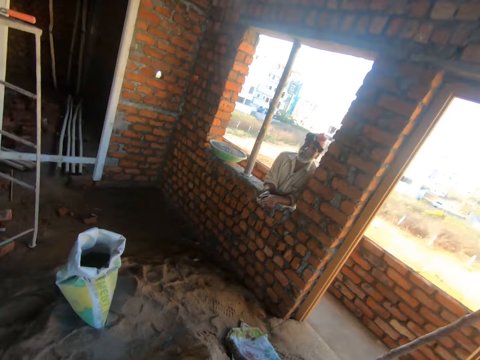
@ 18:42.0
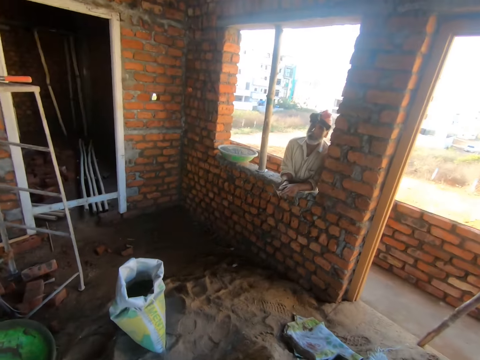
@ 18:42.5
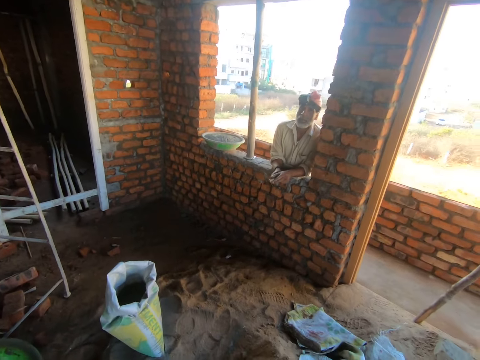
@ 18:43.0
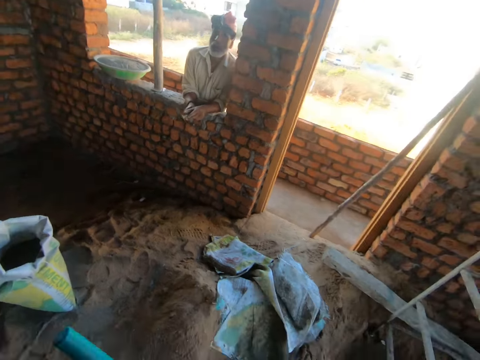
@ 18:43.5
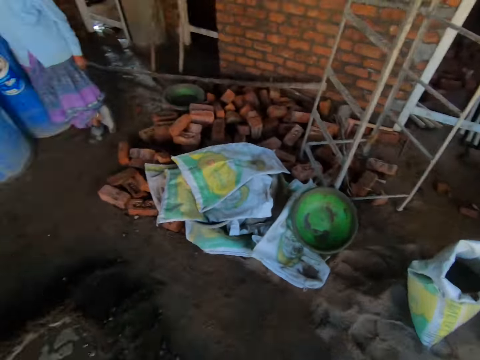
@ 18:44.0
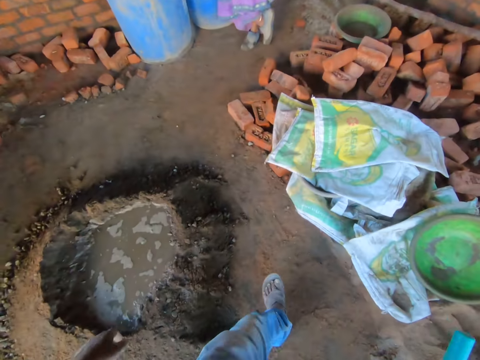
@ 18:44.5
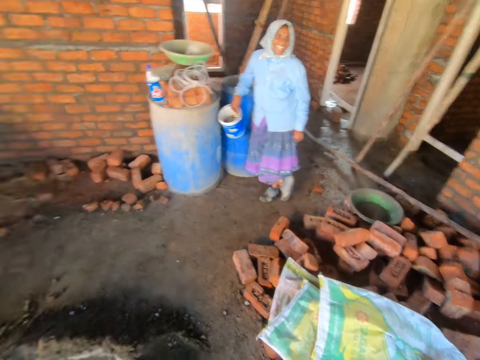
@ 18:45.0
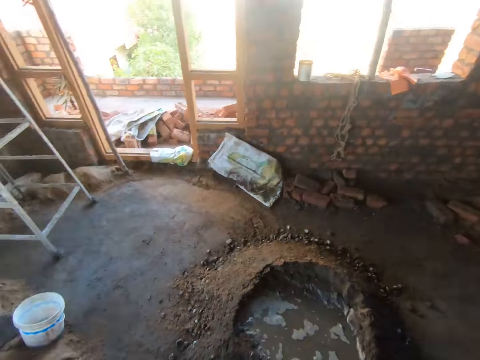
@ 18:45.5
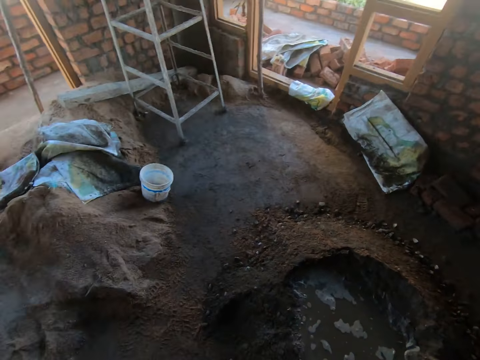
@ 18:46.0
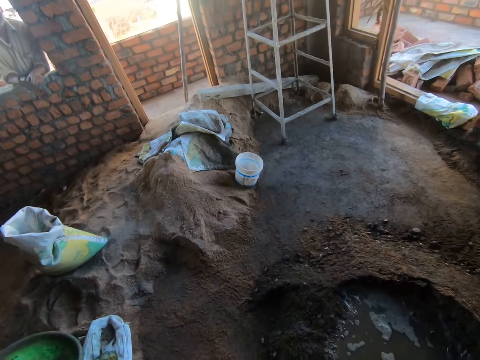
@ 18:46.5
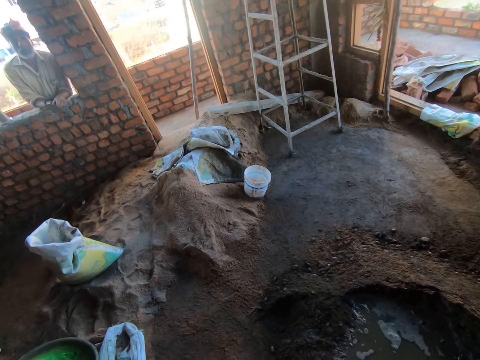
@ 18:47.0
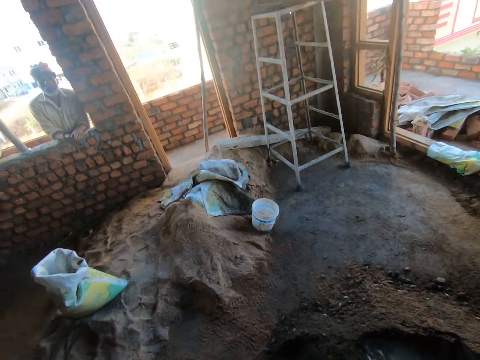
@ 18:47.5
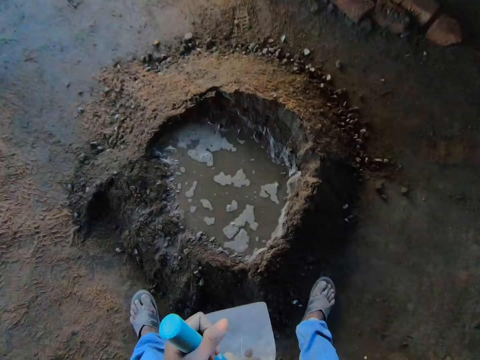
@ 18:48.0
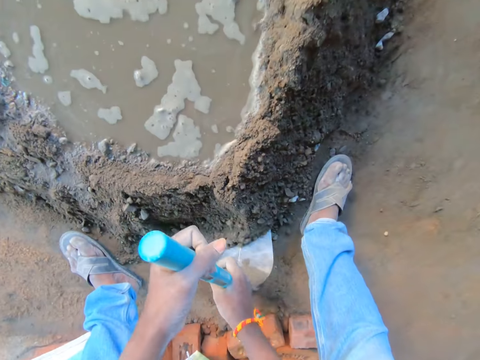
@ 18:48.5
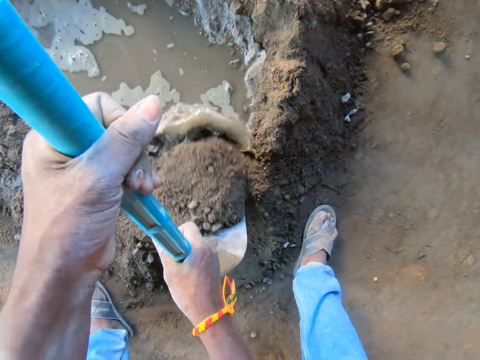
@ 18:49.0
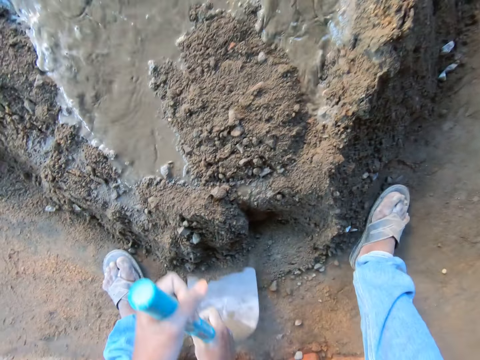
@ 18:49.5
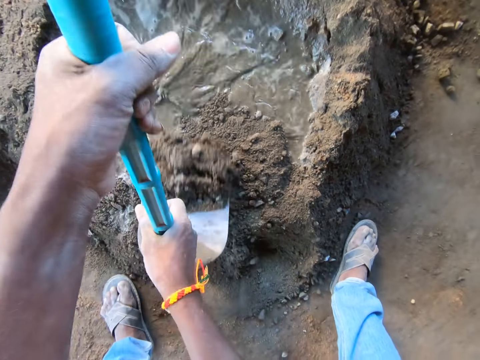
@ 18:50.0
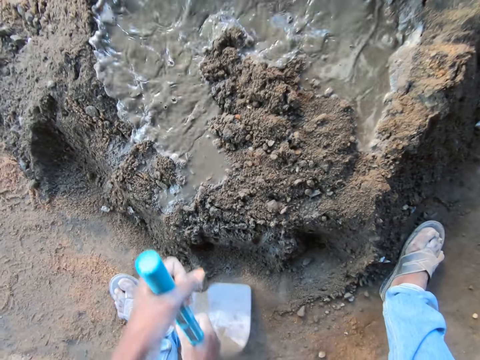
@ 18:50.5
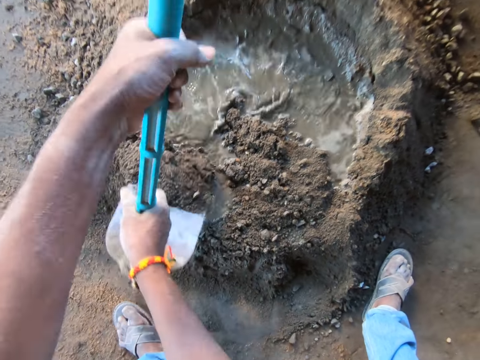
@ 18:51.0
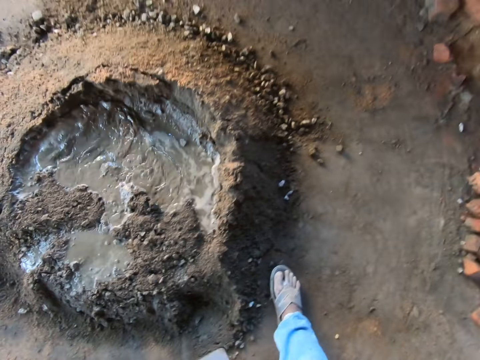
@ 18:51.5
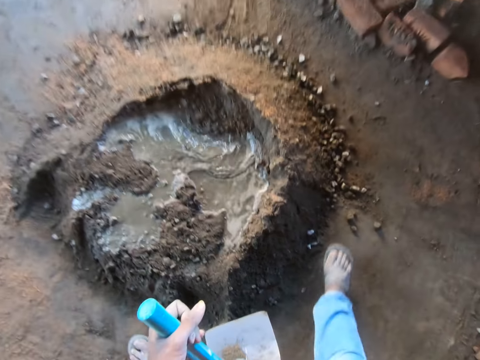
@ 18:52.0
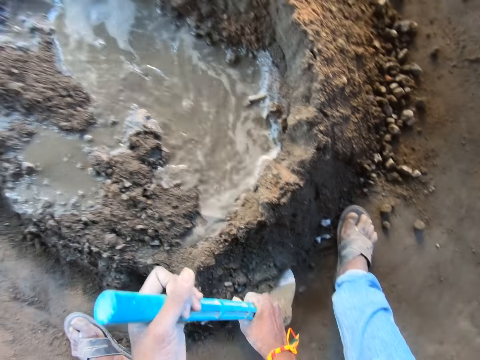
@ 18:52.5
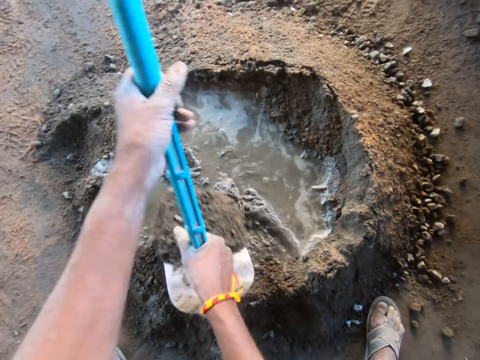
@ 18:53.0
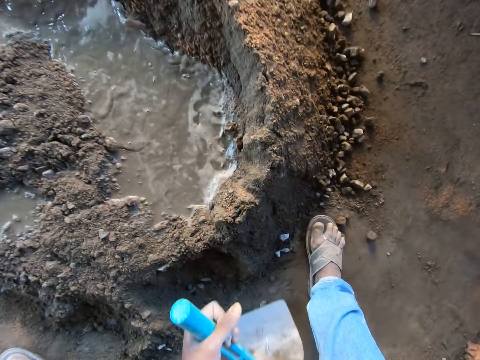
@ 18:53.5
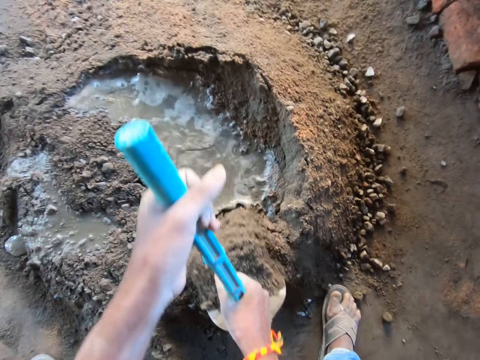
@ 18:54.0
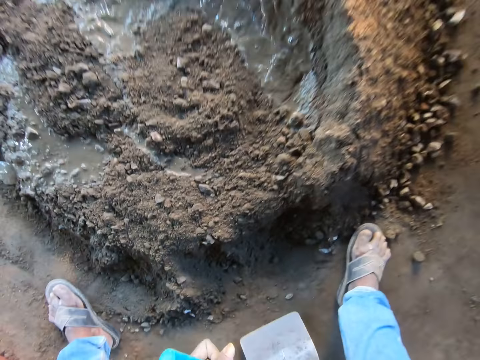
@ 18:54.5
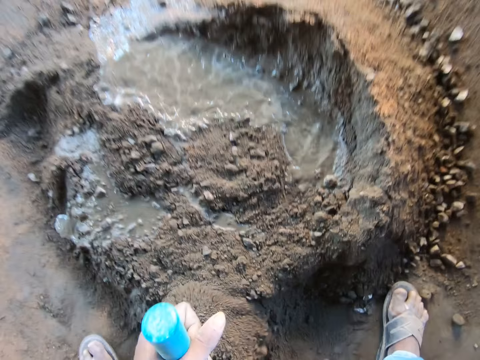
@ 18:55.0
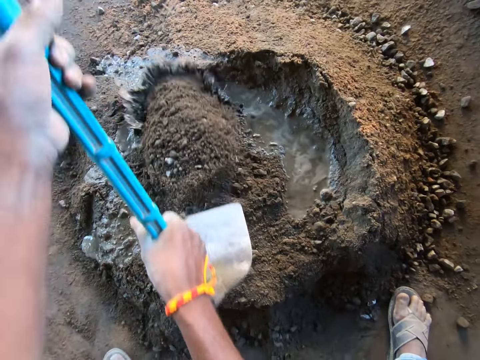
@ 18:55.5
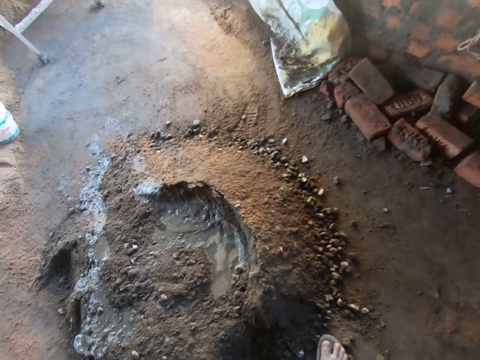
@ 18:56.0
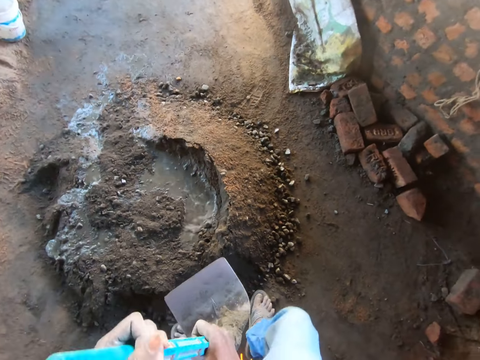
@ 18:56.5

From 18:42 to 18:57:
The camera wearer looks around the building. They mix sand with water.

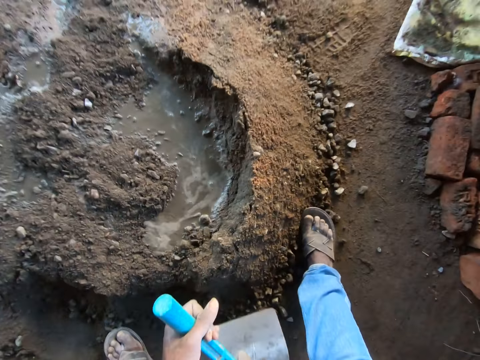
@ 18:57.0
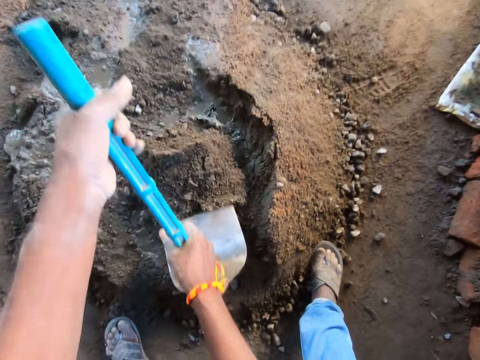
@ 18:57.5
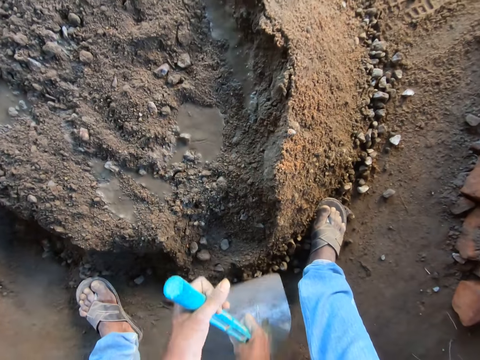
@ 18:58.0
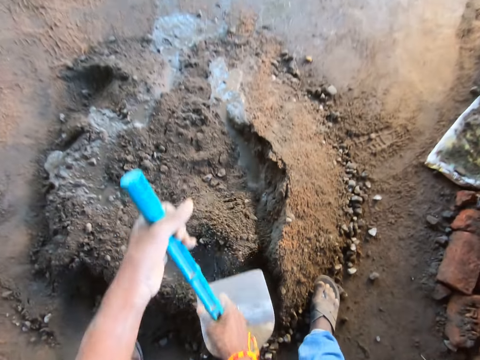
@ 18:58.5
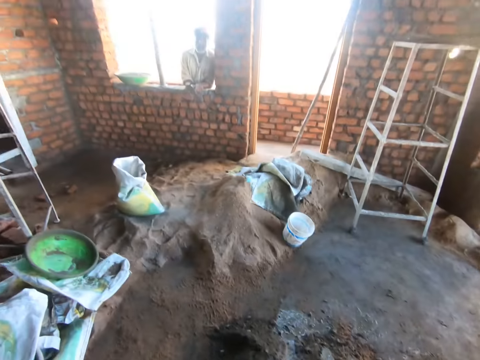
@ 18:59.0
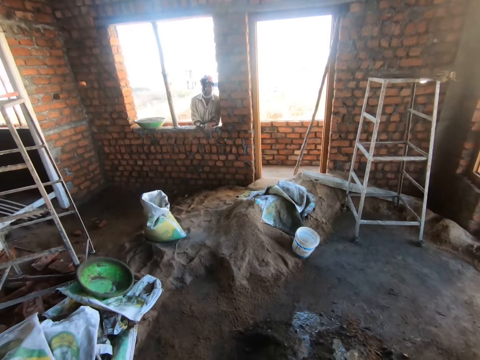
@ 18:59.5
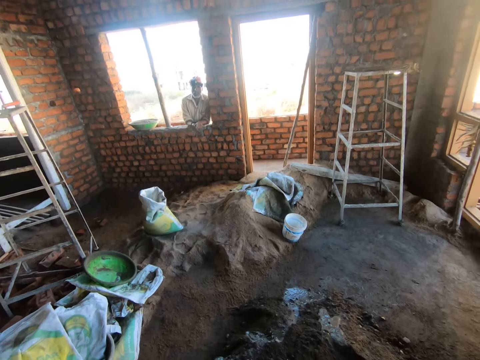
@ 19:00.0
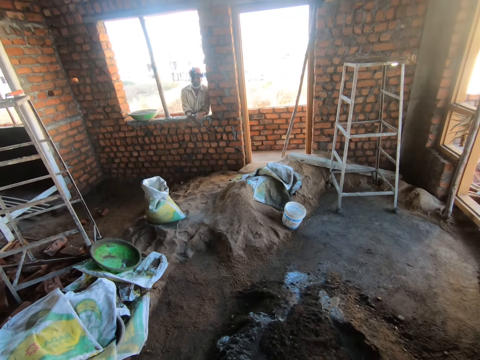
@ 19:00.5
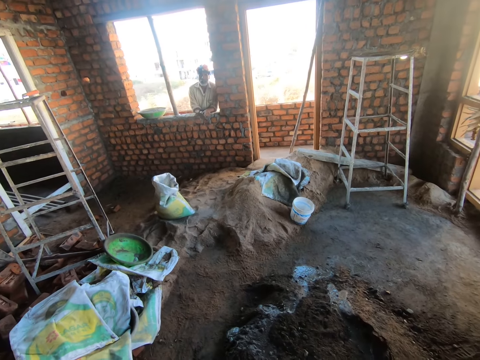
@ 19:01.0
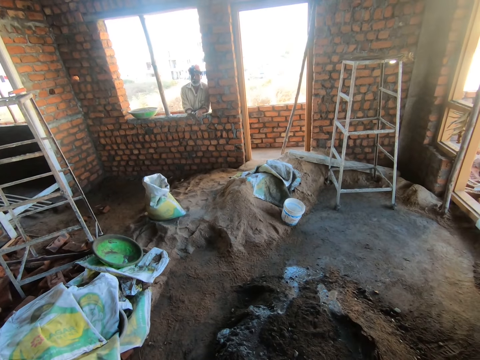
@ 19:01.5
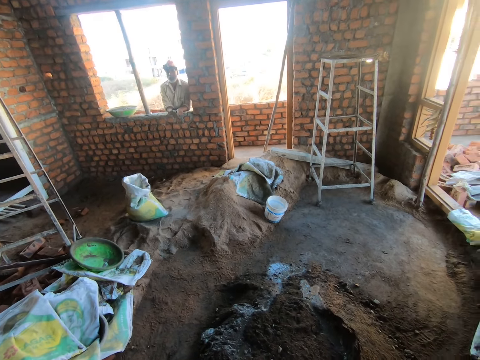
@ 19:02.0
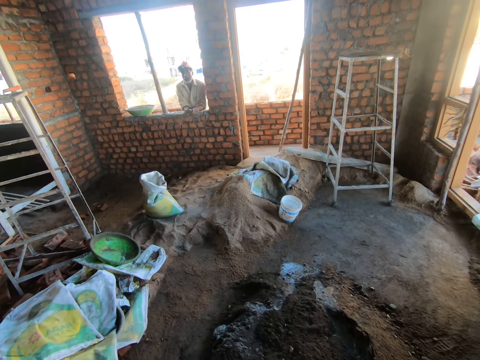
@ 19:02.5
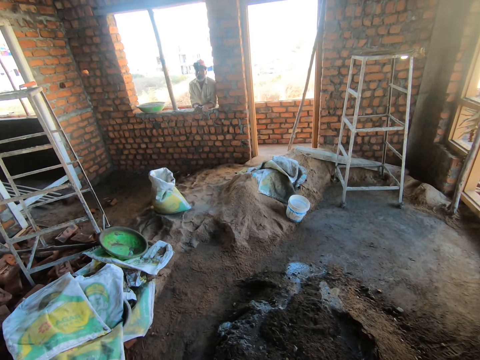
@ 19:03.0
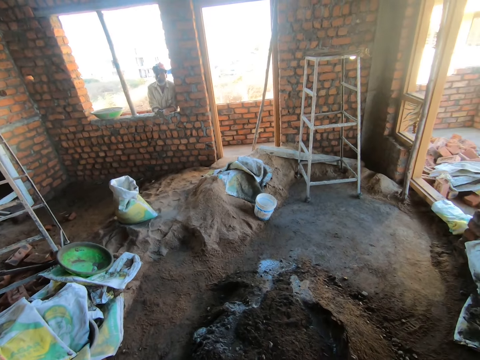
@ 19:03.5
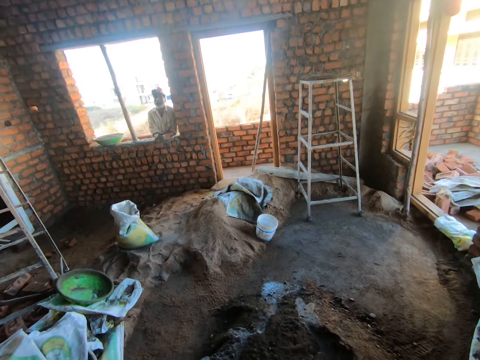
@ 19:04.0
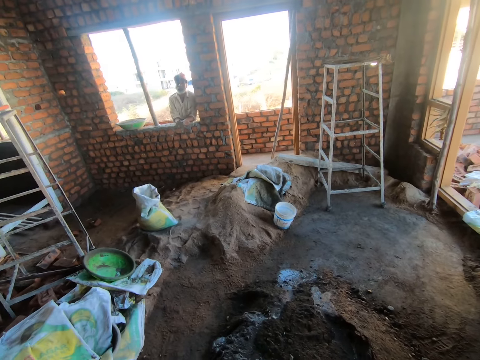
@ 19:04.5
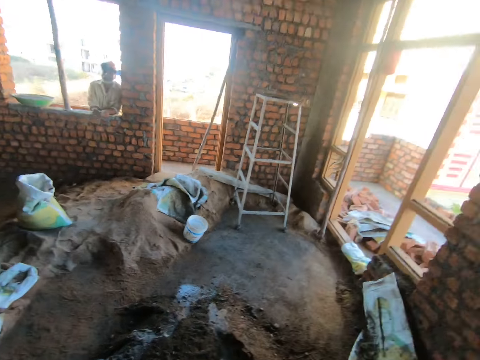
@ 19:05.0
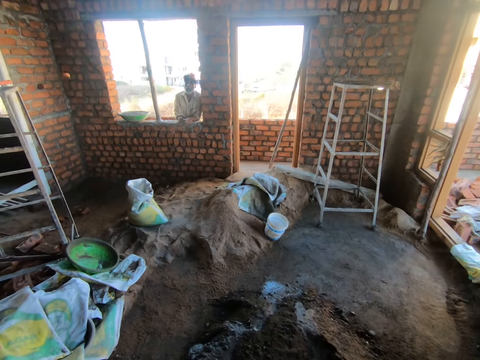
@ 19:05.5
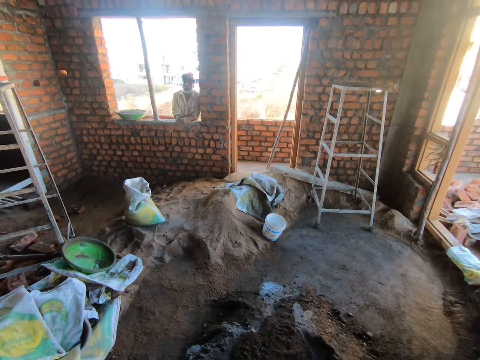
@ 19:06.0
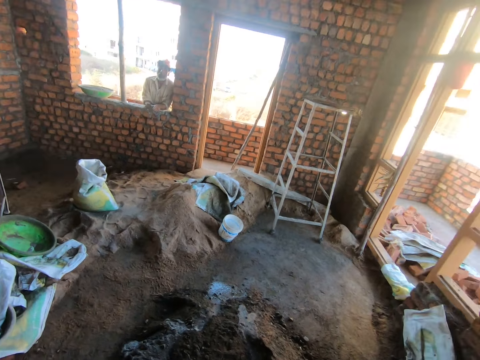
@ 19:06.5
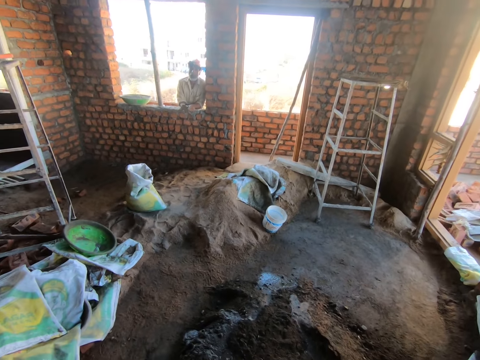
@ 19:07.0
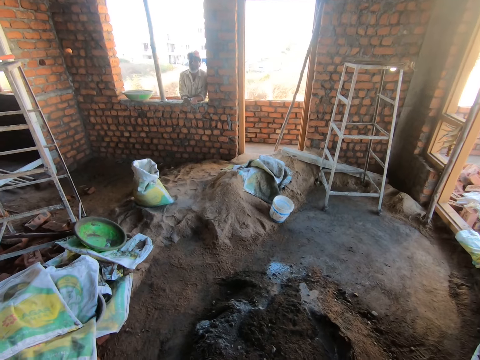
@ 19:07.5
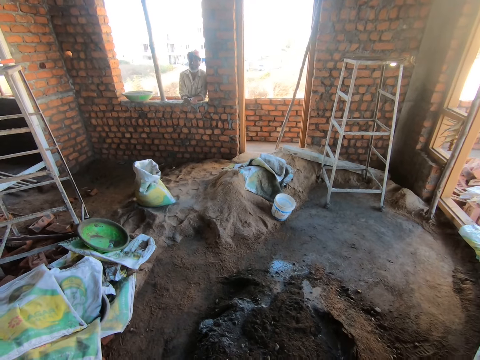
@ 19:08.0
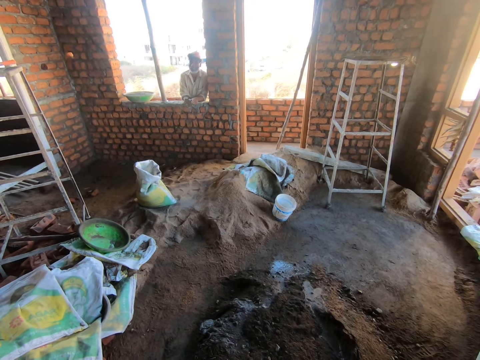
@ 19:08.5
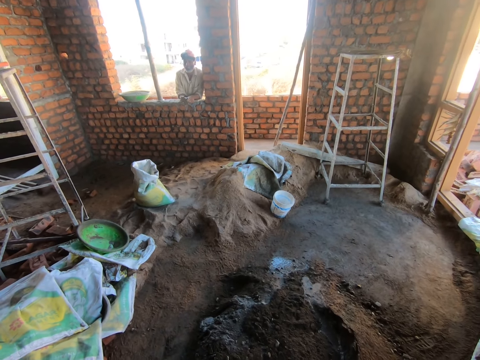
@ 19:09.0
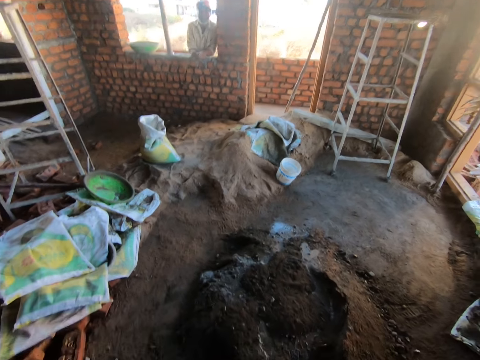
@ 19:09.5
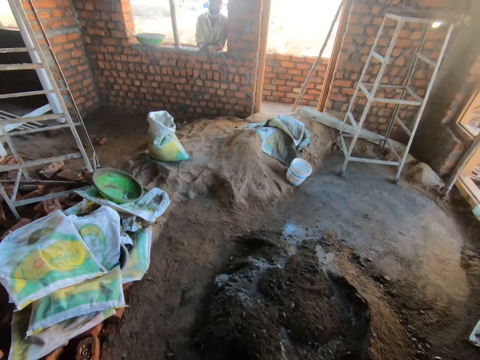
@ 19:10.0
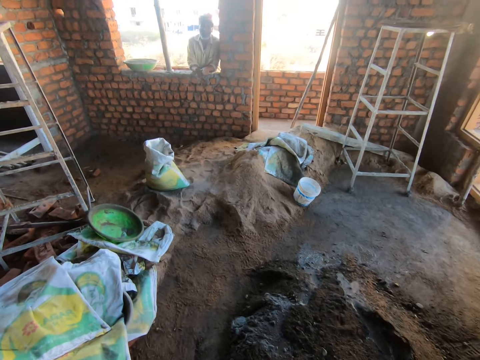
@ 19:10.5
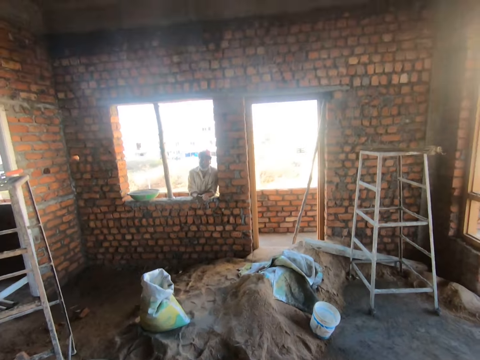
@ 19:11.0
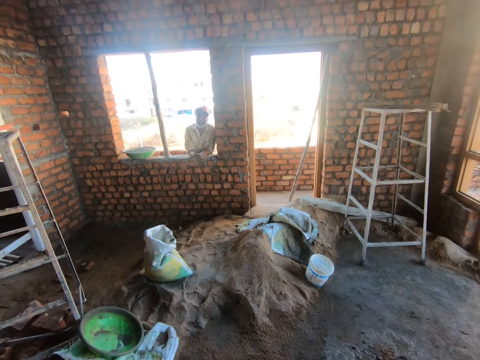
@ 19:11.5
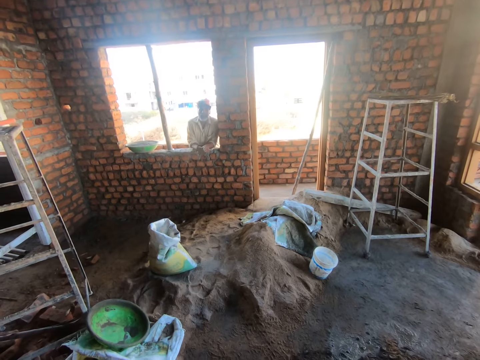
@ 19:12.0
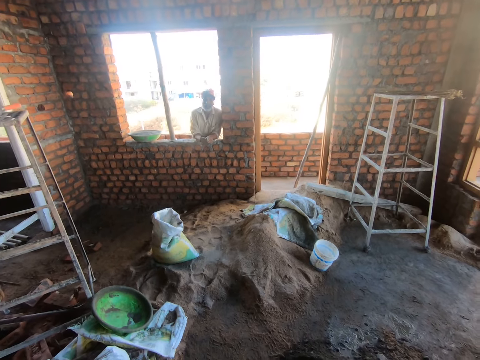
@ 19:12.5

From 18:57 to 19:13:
The camera wearer looks around the room. A man talks to another man.
